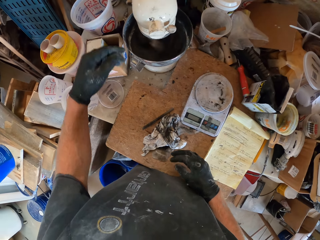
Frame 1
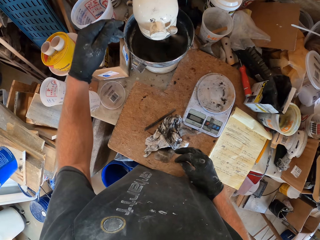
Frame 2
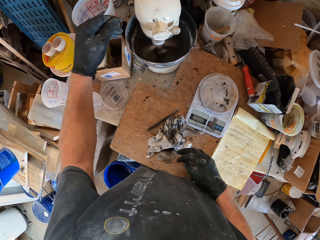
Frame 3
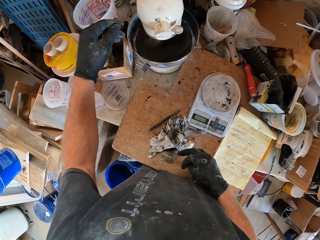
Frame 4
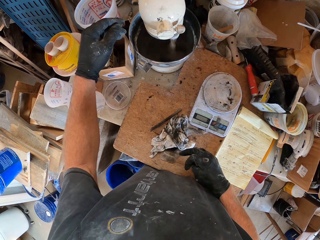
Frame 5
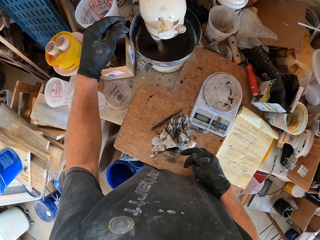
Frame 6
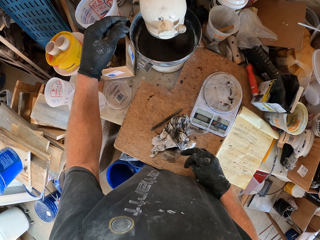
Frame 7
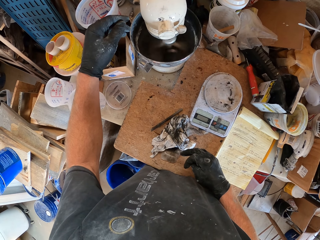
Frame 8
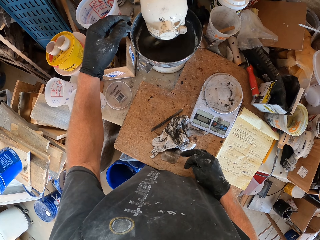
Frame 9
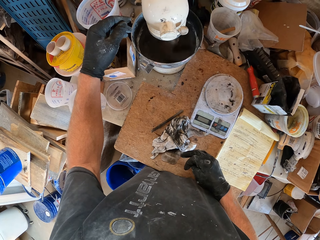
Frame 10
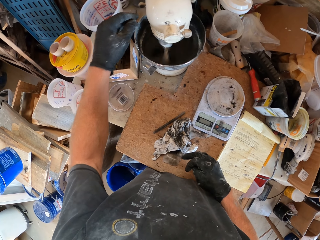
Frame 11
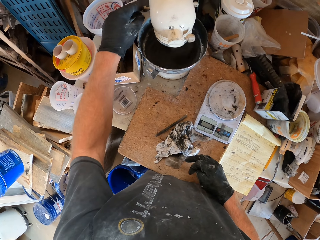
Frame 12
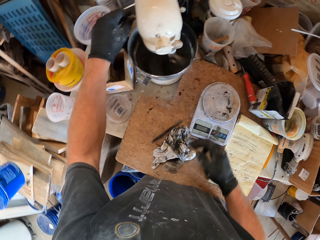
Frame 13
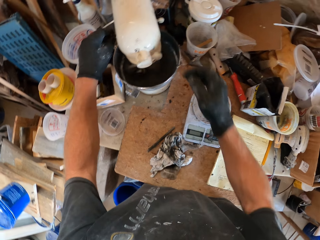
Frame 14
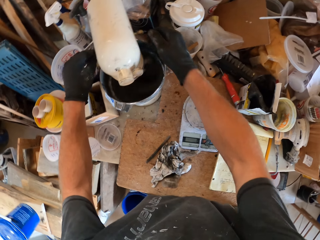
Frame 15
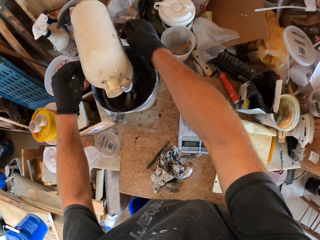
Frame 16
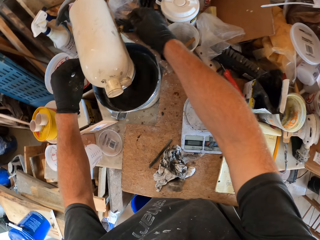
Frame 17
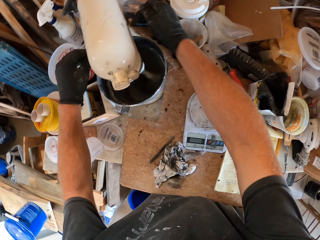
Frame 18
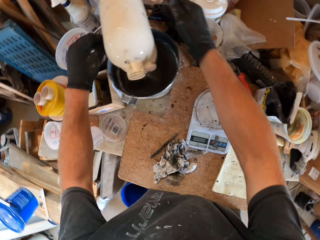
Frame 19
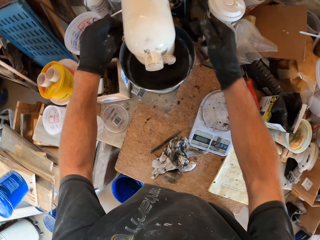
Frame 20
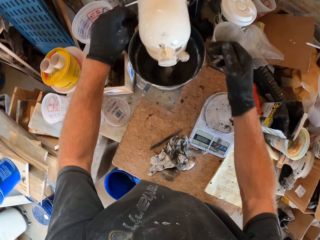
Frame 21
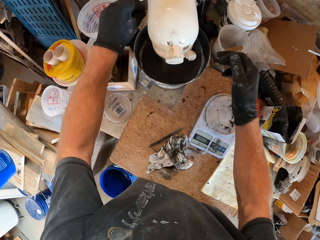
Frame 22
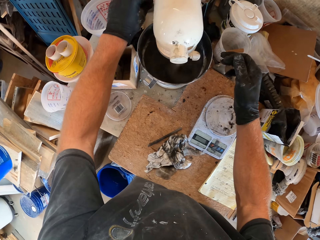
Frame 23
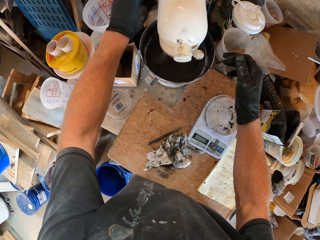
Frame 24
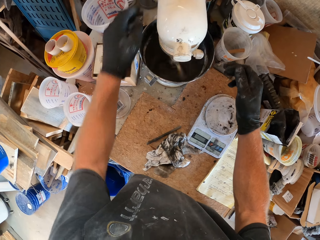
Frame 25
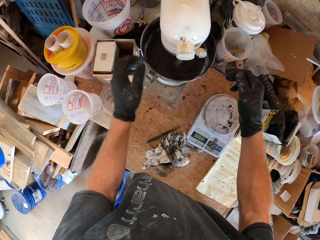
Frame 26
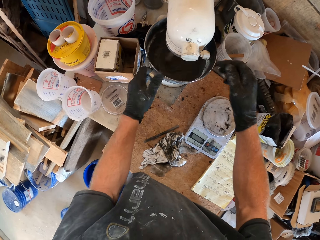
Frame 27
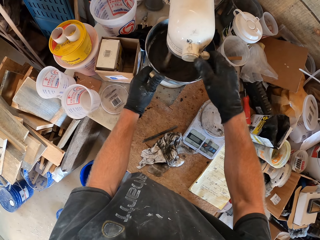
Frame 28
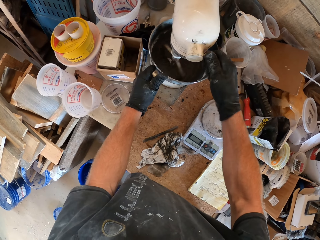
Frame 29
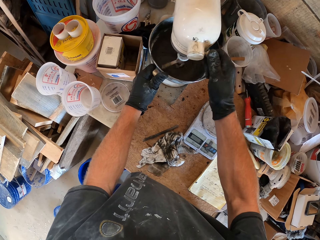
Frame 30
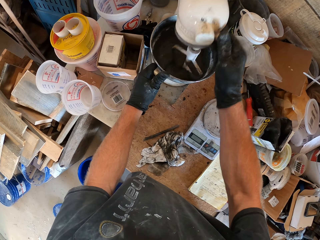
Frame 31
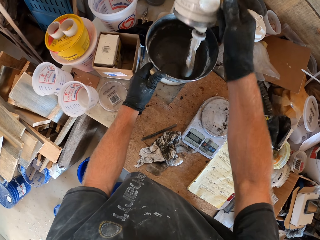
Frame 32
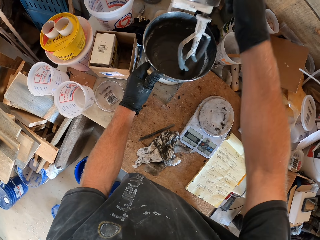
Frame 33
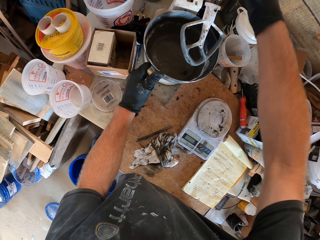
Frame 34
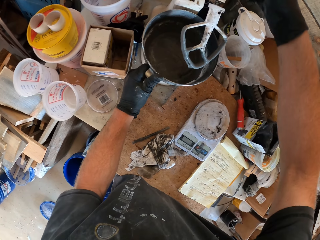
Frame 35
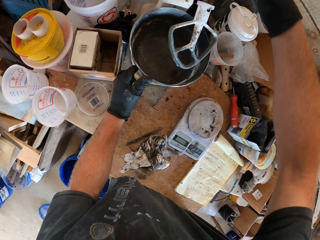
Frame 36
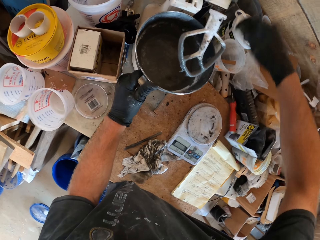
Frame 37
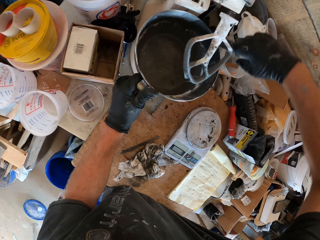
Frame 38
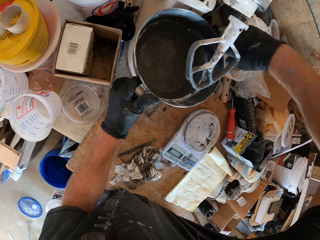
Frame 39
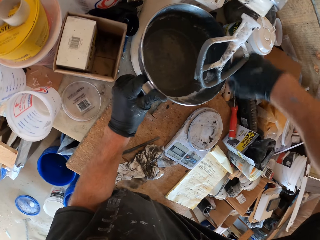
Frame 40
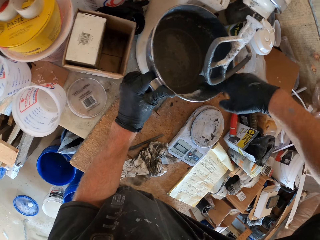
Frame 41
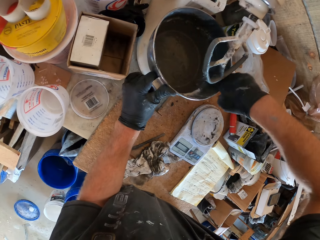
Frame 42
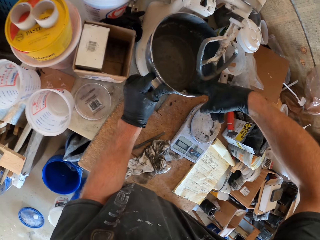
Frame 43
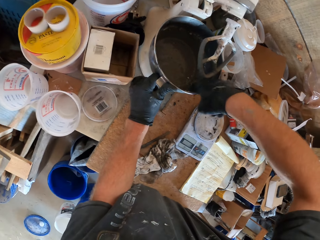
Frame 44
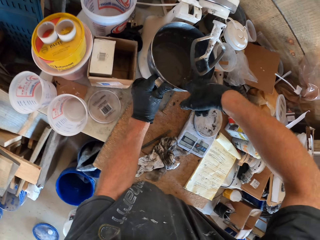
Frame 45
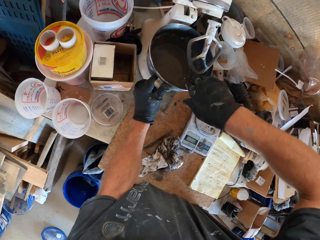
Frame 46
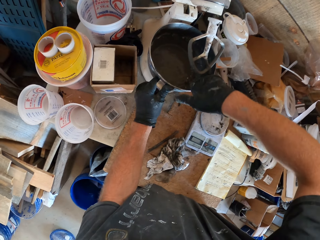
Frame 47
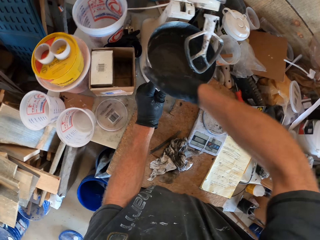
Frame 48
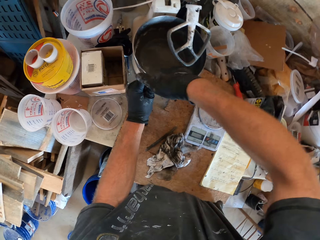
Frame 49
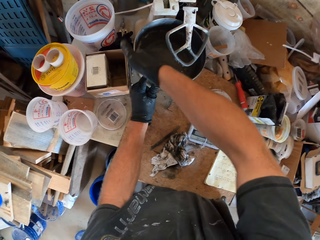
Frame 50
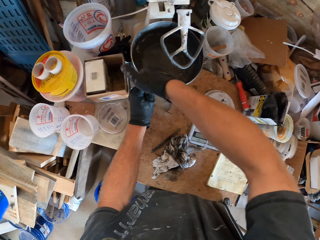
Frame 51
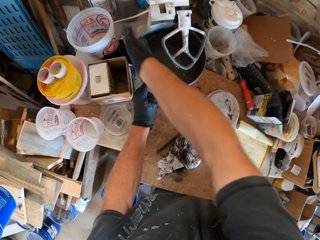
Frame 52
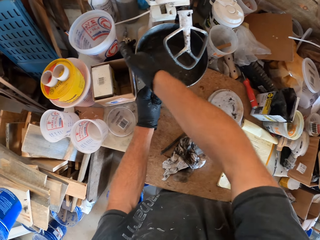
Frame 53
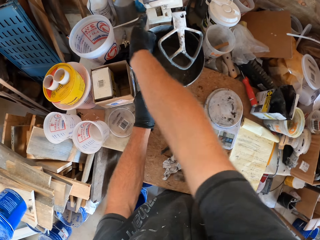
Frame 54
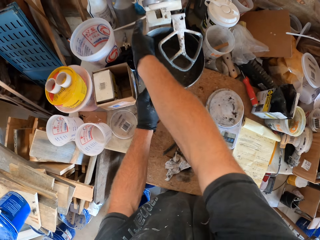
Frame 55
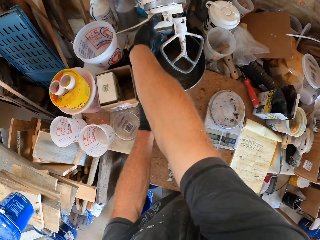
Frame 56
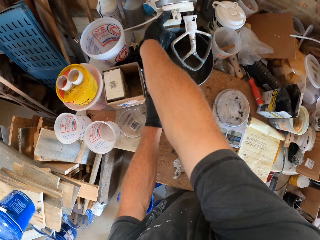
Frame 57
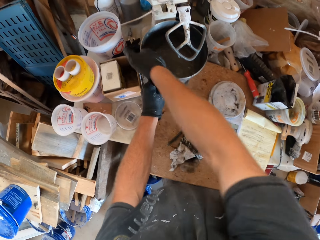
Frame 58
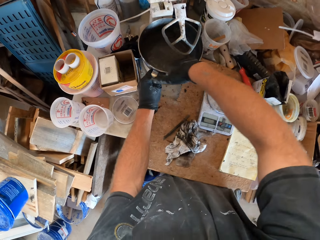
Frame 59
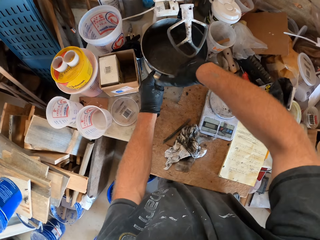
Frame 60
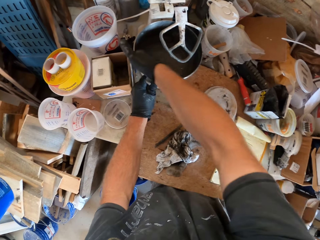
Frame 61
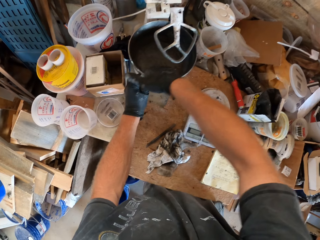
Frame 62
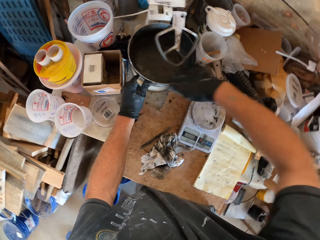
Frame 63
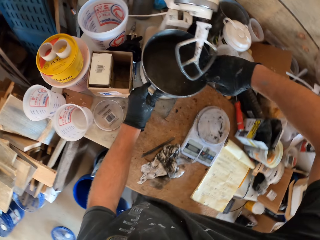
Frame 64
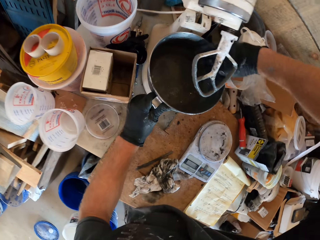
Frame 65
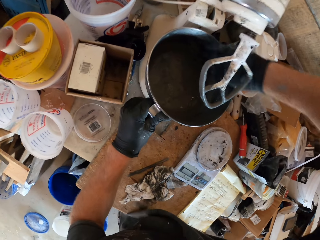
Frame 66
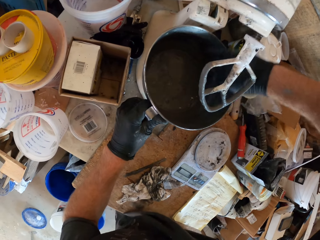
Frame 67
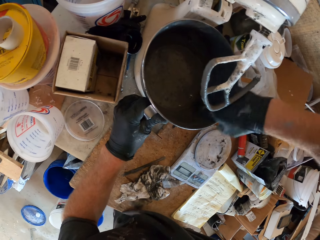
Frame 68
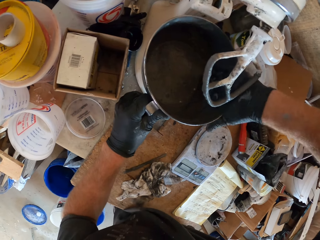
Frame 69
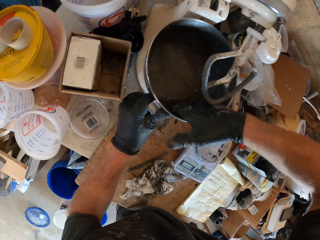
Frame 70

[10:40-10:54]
The camera wearer turns off the mixer. They scrub the inner bowl with hands.

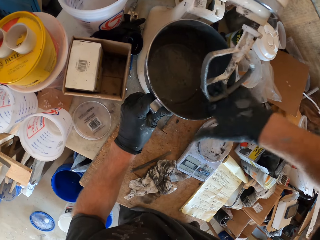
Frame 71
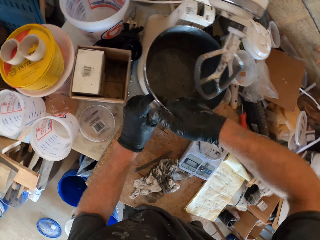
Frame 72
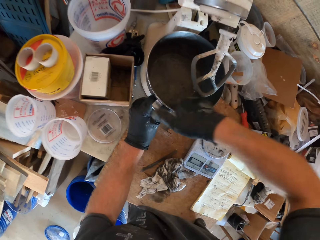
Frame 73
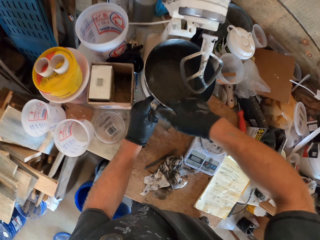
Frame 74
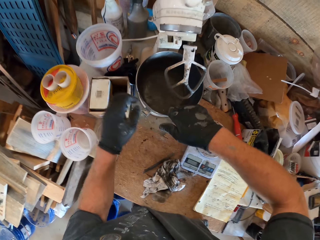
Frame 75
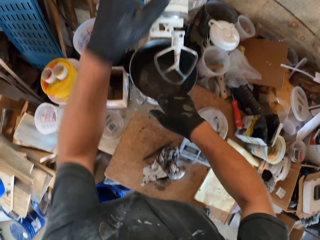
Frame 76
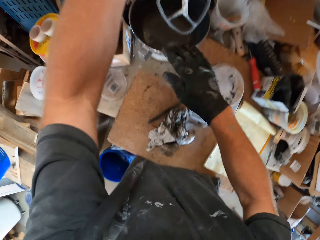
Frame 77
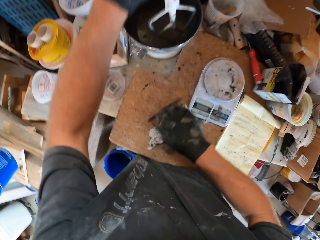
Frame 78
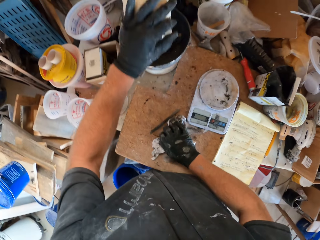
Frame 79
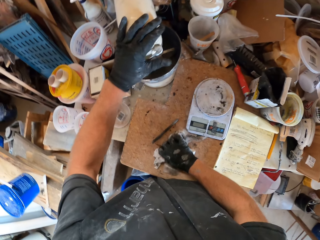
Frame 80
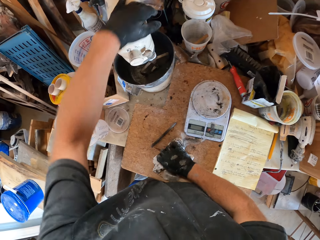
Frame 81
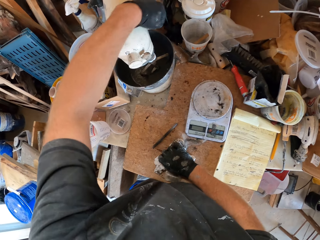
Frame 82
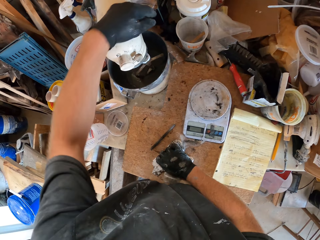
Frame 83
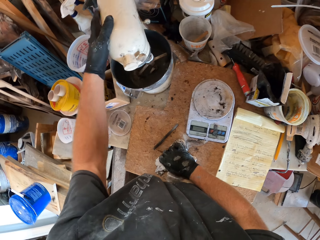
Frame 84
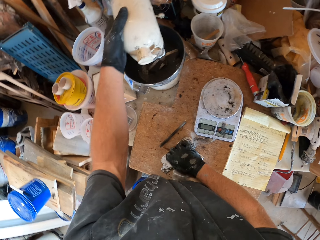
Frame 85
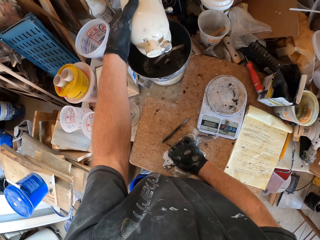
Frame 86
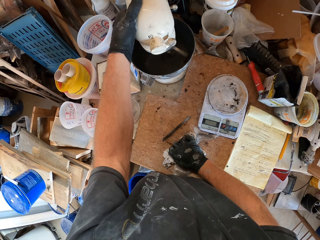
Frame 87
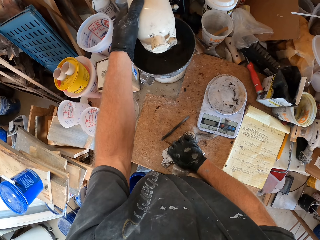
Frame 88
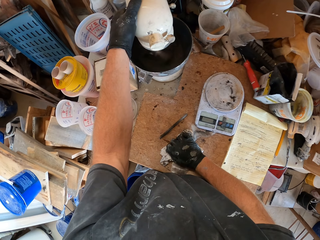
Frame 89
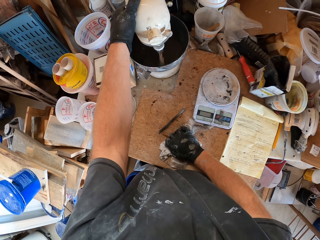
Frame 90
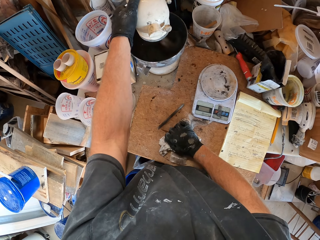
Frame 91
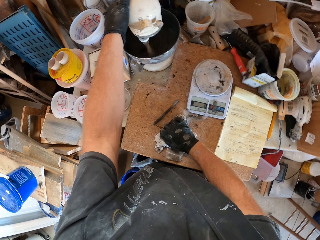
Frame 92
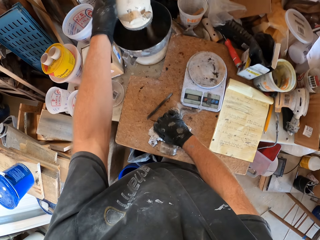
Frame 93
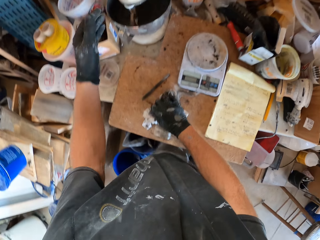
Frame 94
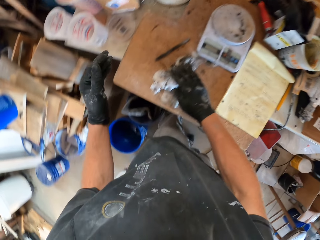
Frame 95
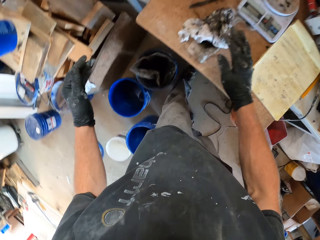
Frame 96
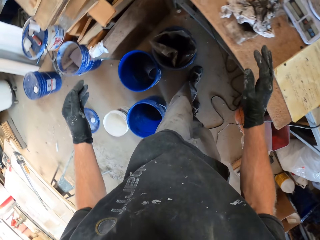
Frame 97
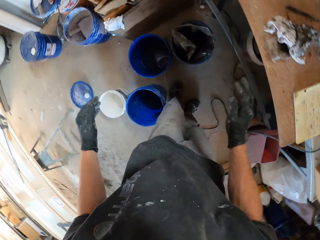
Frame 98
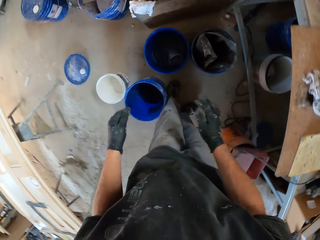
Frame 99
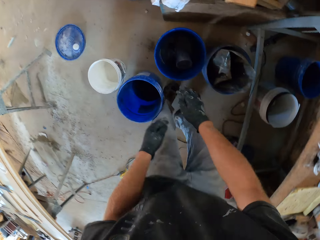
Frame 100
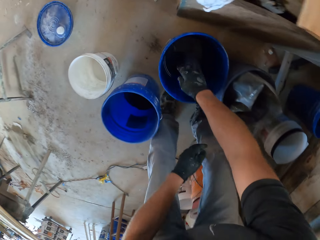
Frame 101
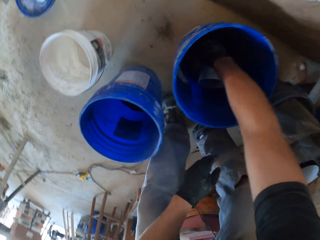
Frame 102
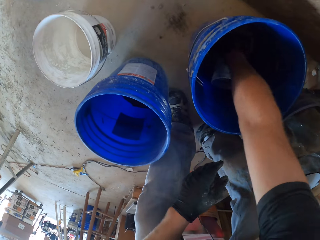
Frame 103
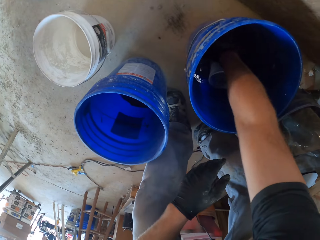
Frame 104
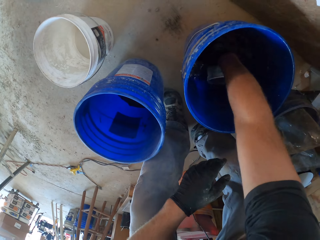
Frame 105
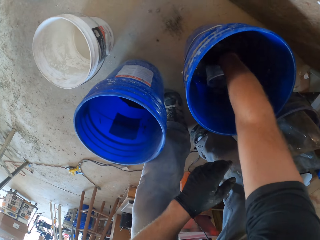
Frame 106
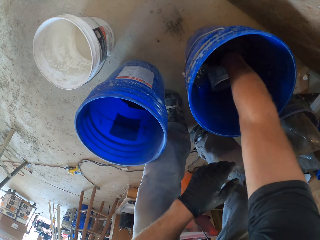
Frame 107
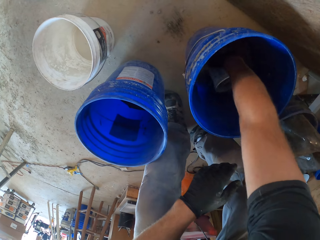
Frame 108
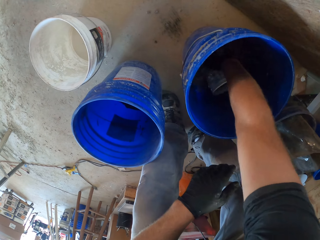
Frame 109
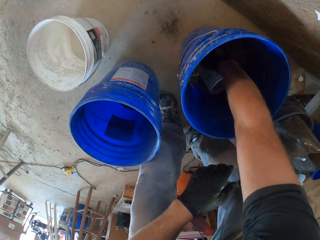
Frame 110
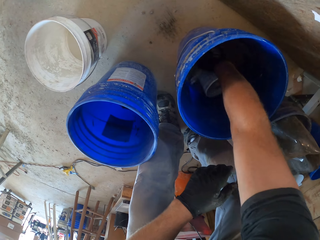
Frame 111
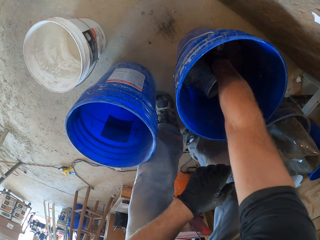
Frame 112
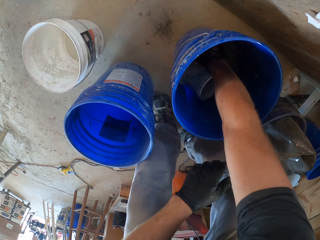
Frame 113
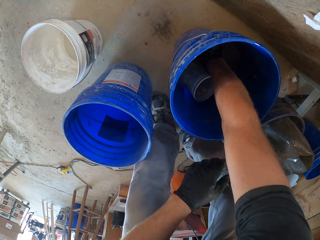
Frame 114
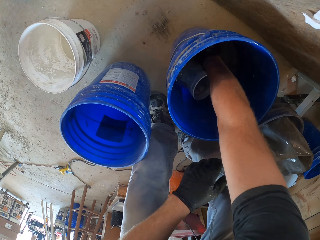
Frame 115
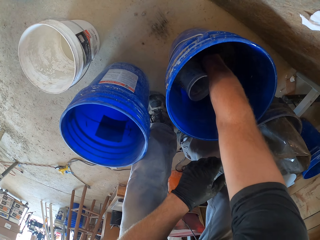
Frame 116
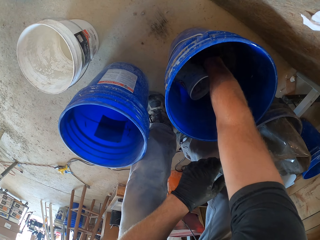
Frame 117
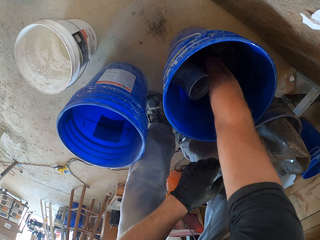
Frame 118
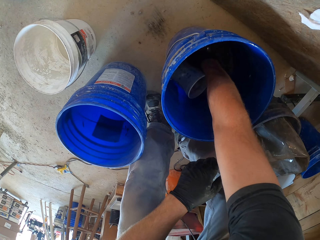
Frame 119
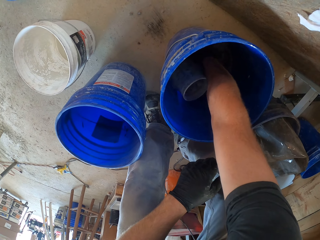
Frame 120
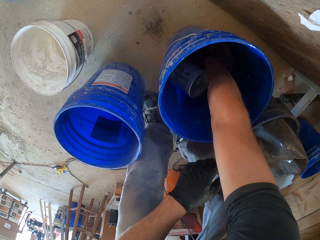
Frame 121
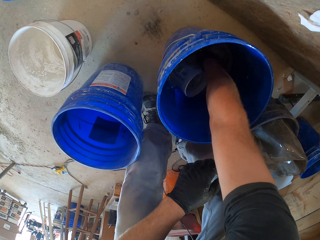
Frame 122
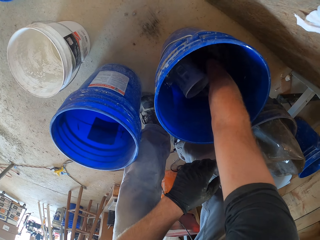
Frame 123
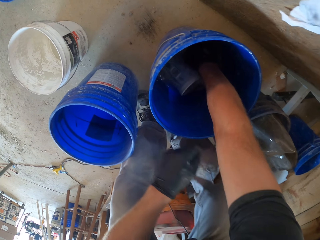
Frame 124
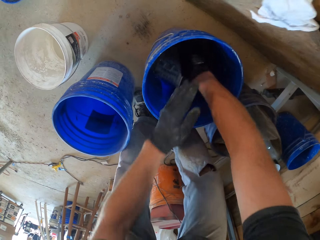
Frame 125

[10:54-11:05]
The camera wearer turns on the mixer. He dips a hand in a bucket of water. He washes his hands from the bucket.
